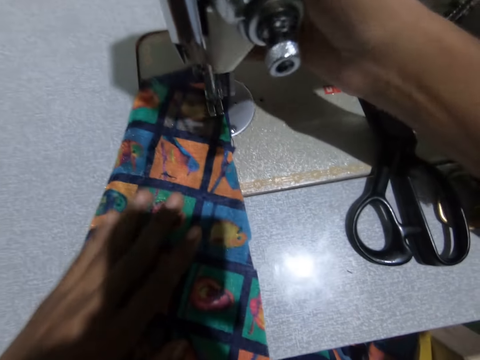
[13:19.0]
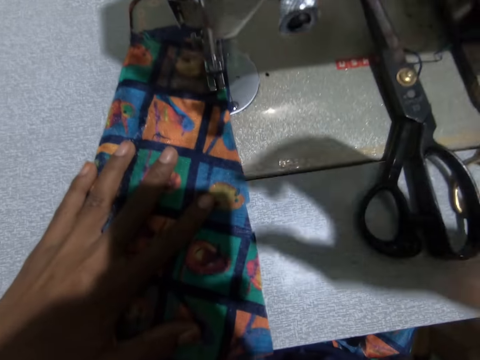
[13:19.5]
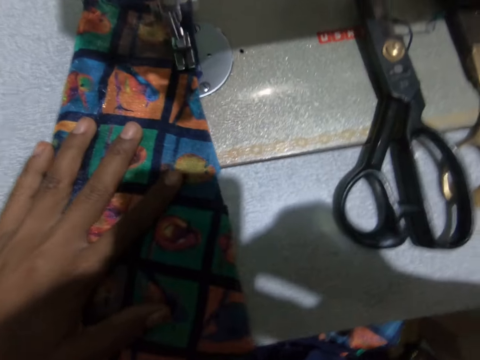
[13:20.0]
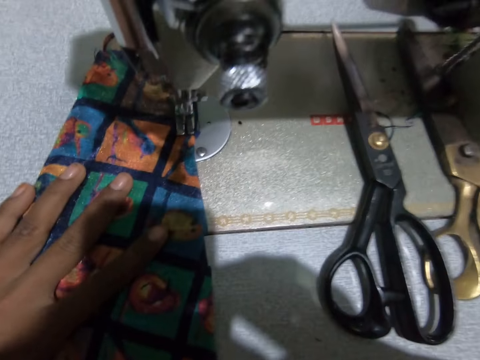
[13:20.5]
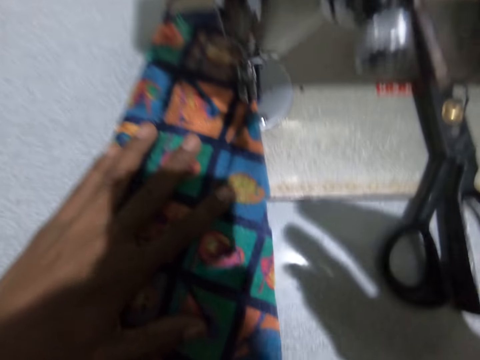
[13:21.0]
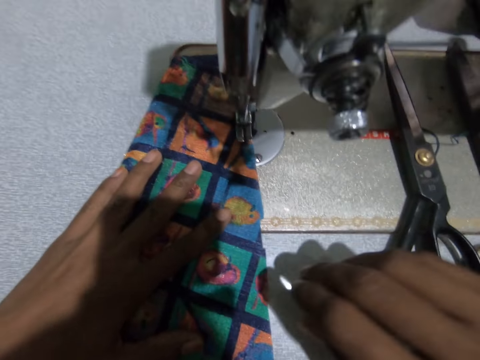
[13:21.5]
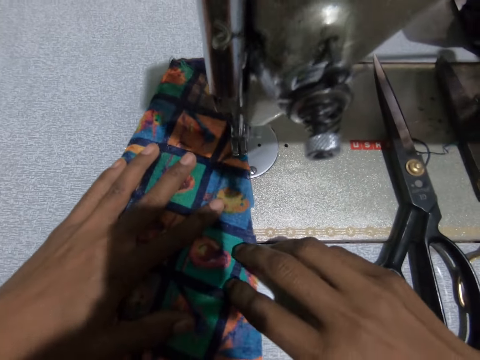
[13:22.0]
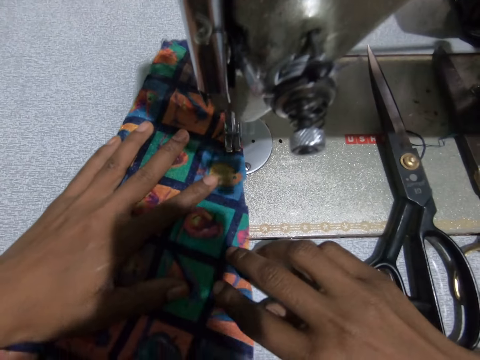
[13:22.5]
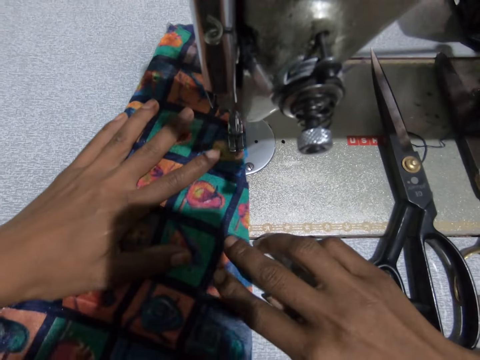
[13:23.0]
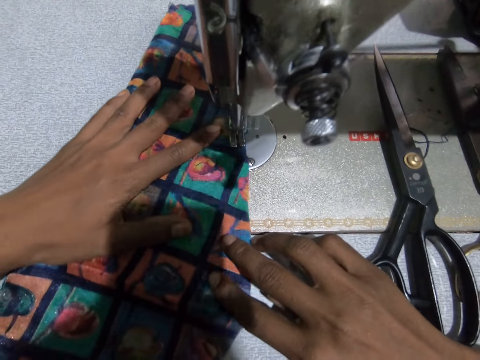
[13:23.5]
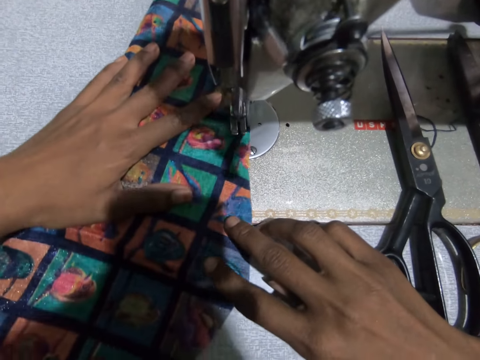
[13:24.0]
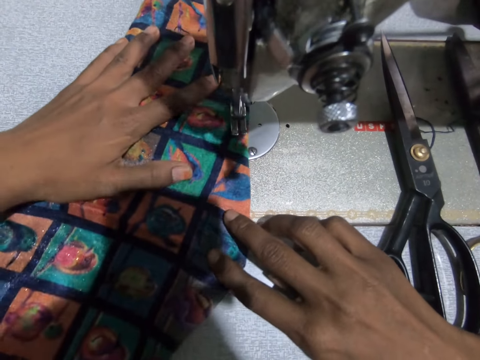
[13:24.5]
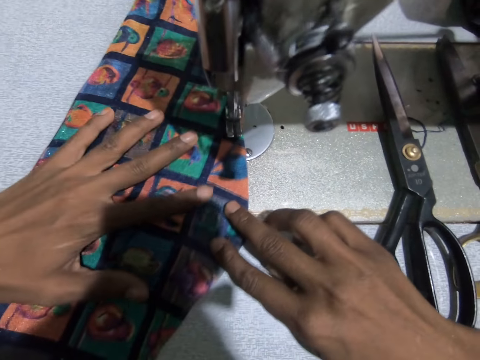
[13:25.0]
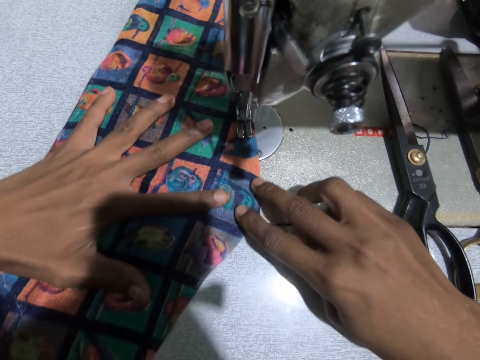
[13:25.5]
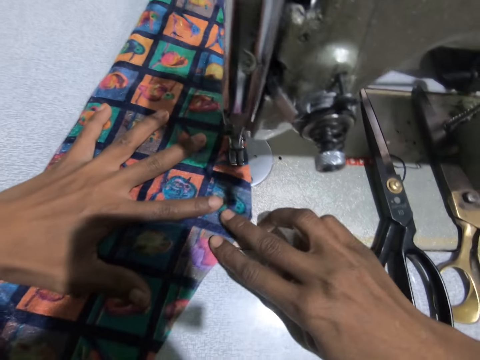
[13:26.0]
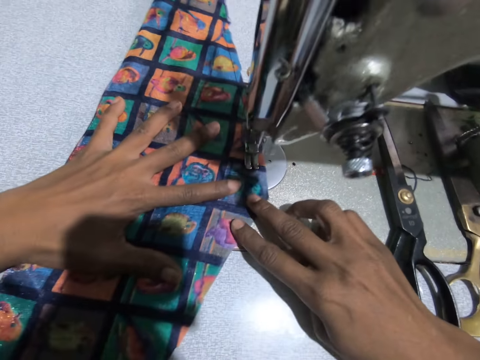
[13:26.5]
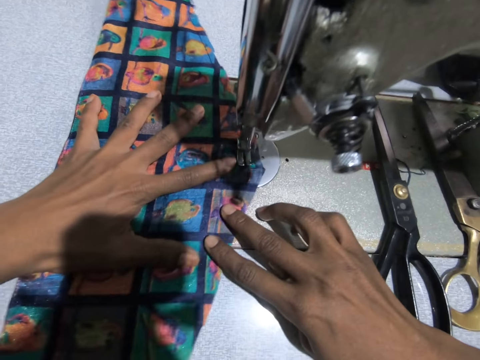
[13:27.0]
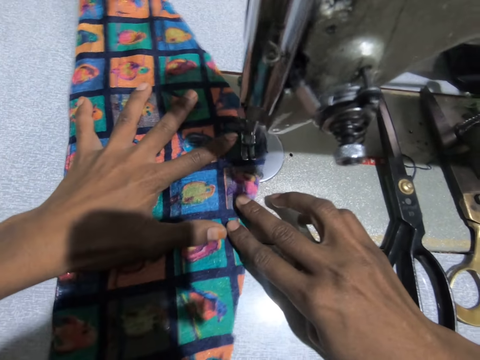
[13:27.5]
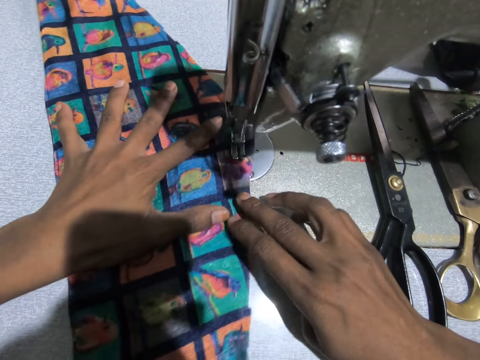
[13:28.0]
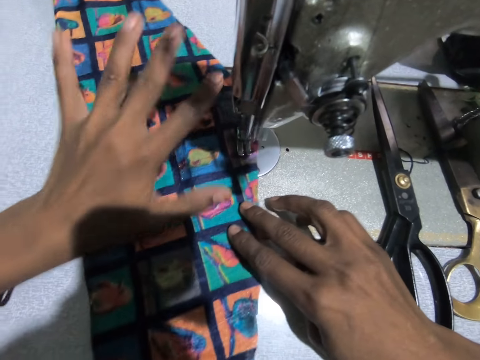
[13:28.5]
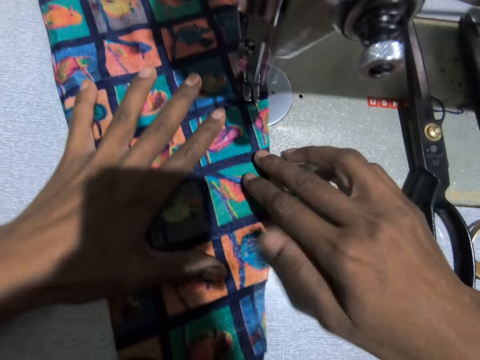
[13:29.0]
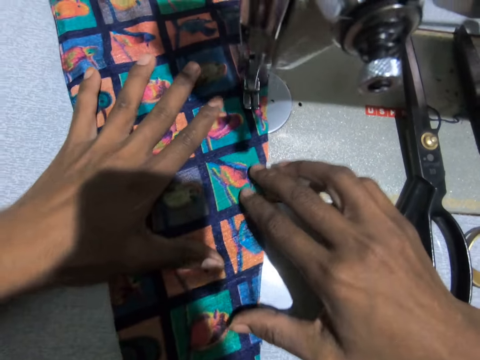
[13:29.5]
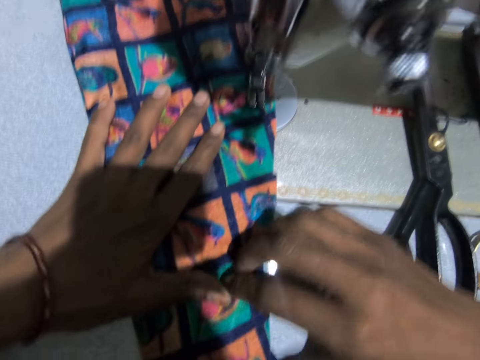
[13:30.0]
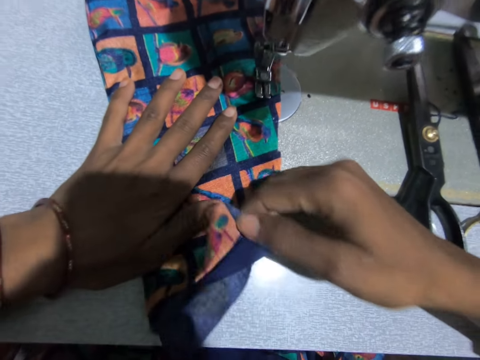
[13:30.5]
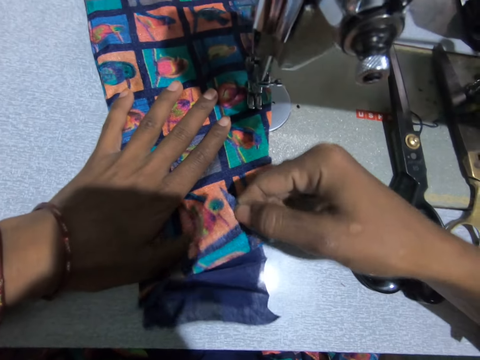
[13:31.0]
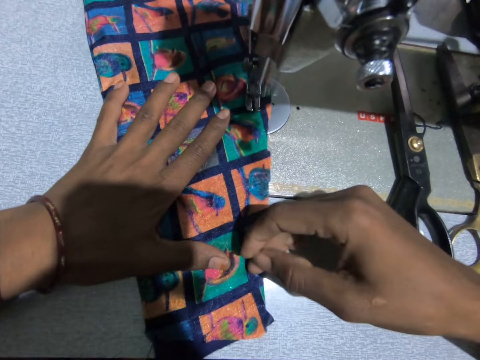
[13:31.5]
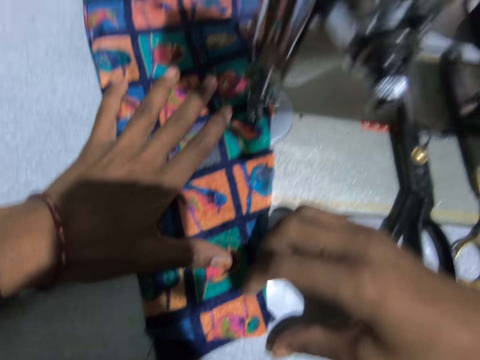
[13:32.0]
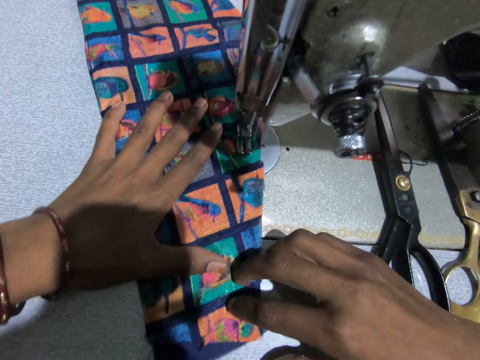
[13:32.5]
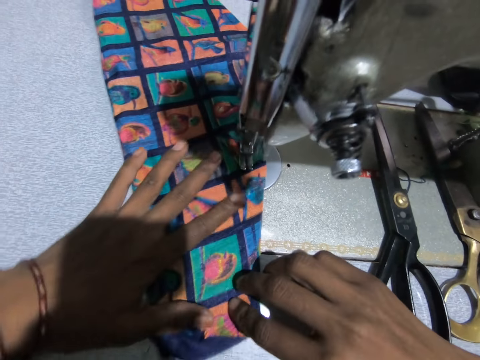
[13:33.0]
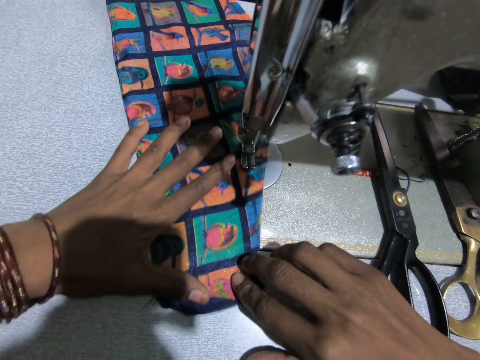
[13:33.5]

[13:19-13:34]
The camera wearer swings their hand. They touch something. They swing their hand. They sew the material using a sewing machine. They hold the material.

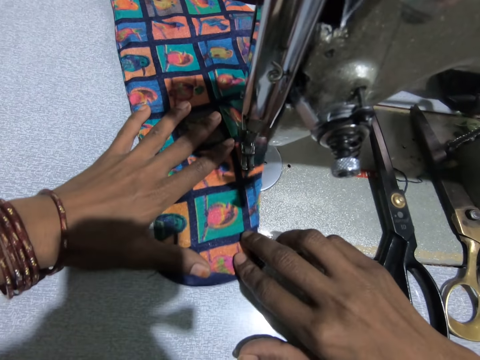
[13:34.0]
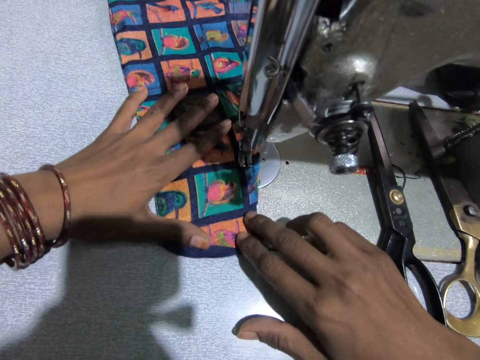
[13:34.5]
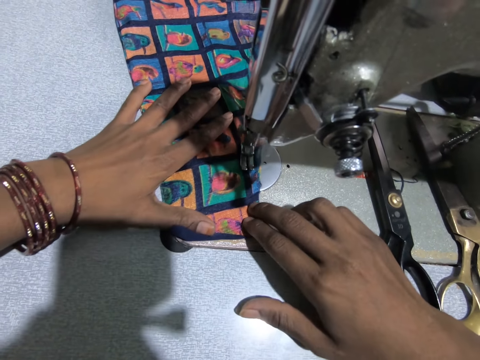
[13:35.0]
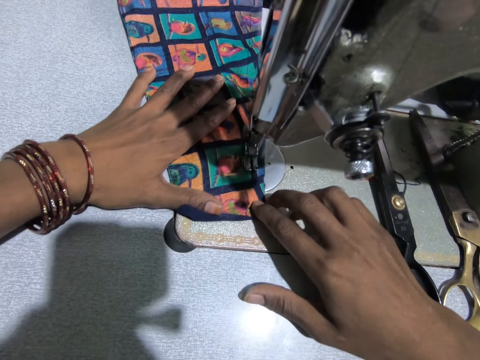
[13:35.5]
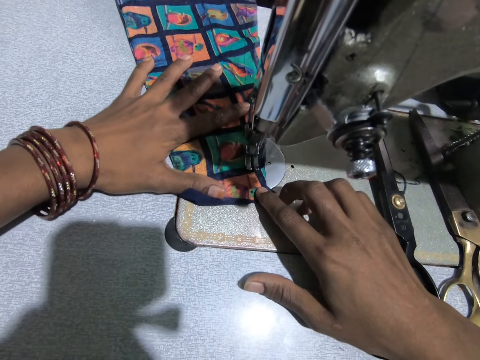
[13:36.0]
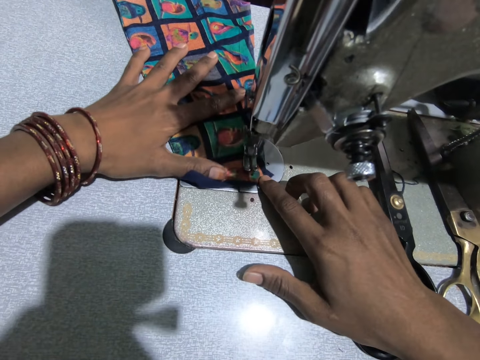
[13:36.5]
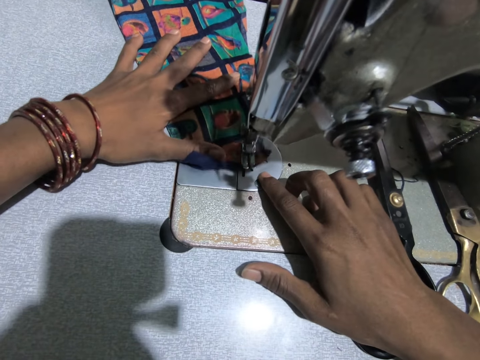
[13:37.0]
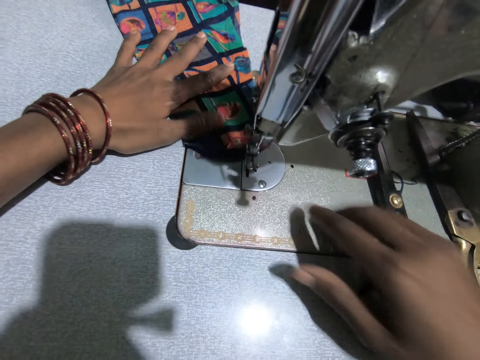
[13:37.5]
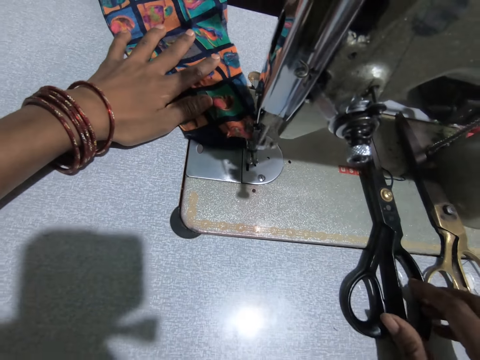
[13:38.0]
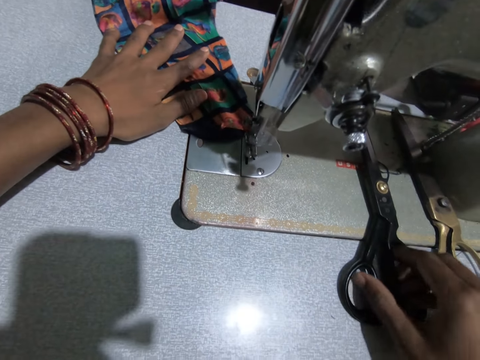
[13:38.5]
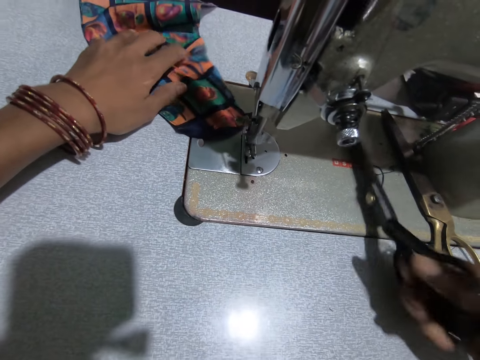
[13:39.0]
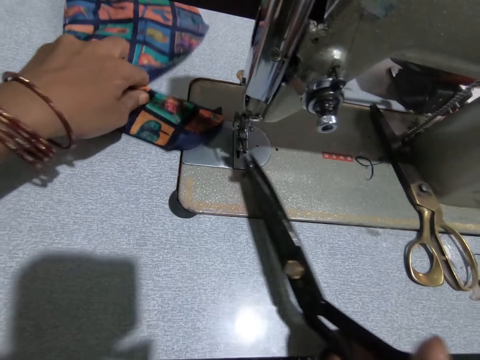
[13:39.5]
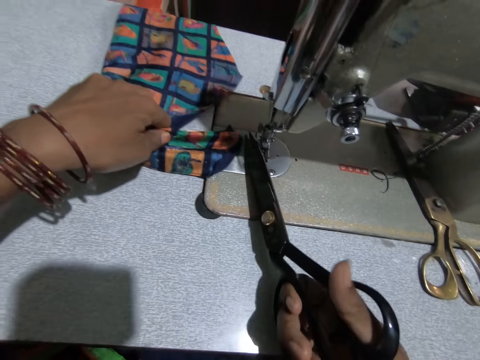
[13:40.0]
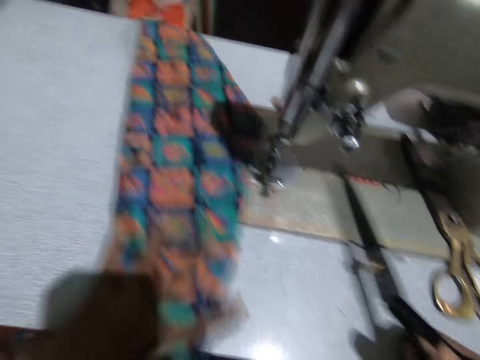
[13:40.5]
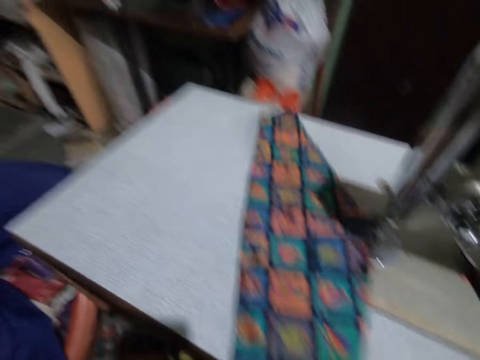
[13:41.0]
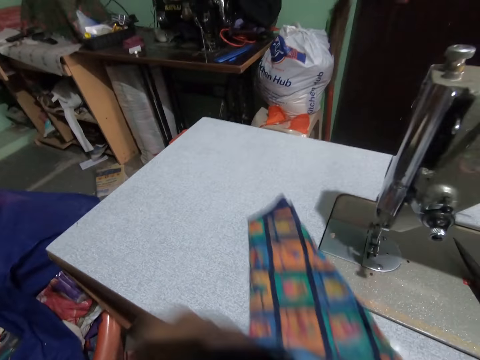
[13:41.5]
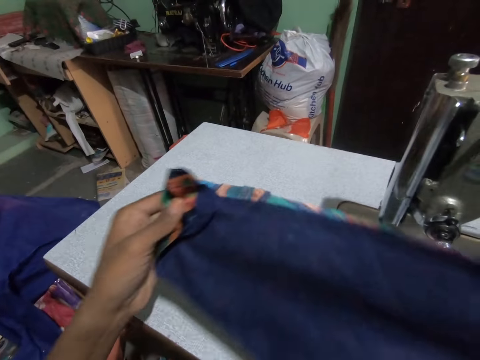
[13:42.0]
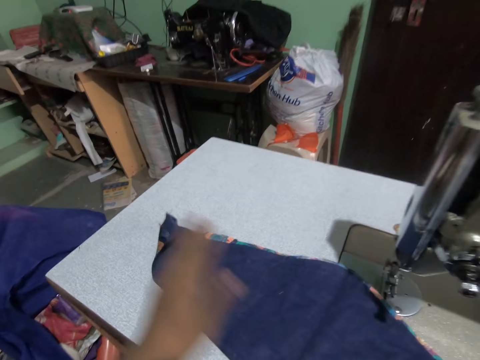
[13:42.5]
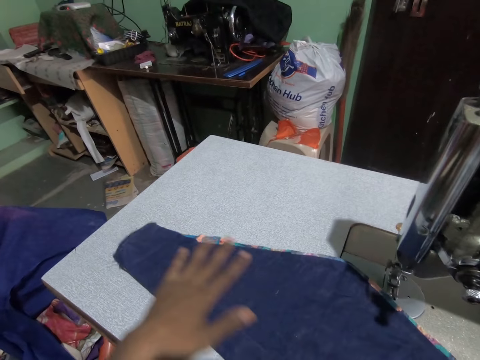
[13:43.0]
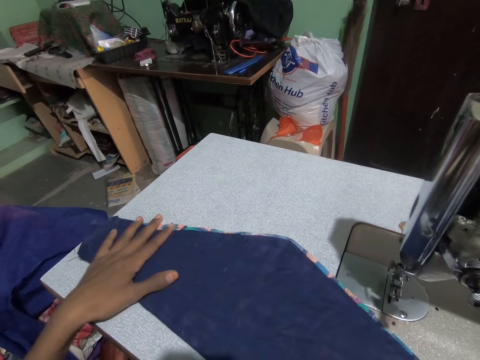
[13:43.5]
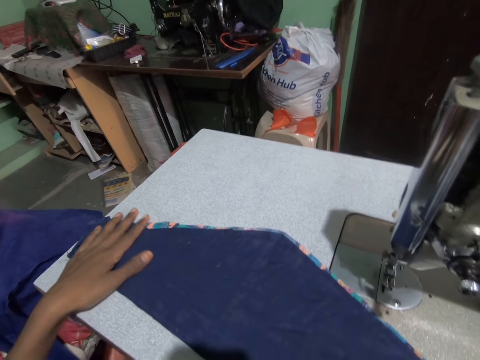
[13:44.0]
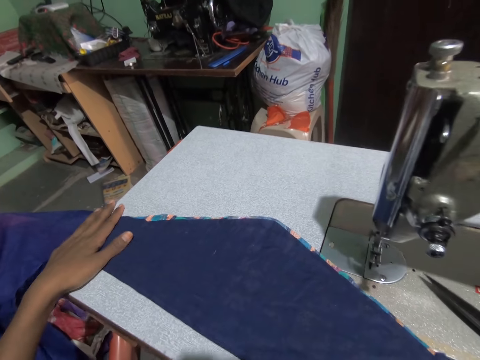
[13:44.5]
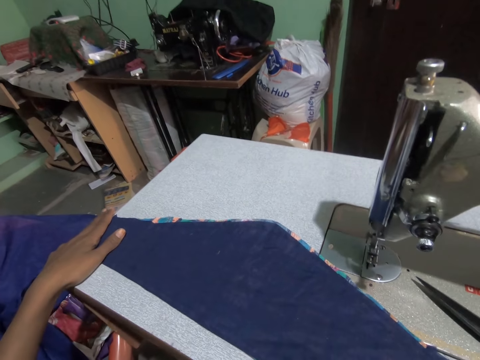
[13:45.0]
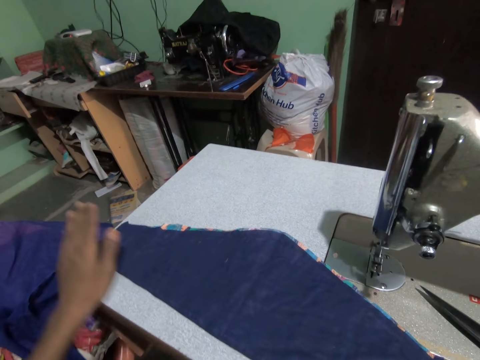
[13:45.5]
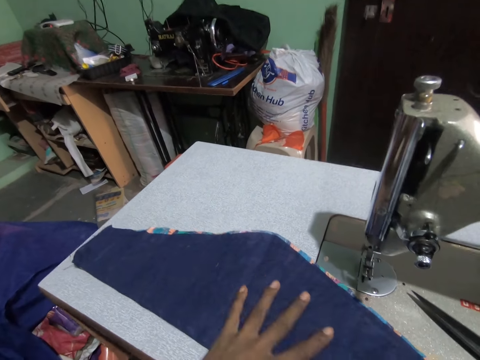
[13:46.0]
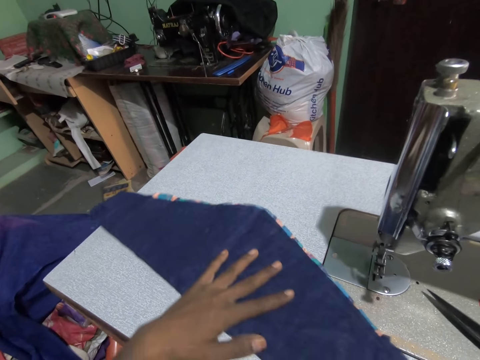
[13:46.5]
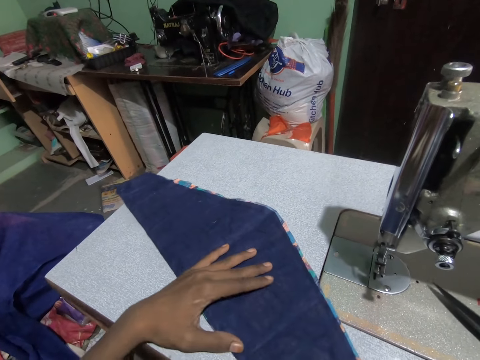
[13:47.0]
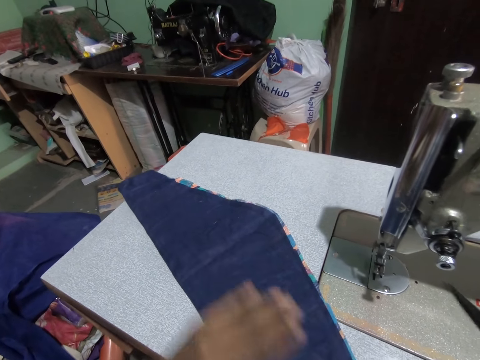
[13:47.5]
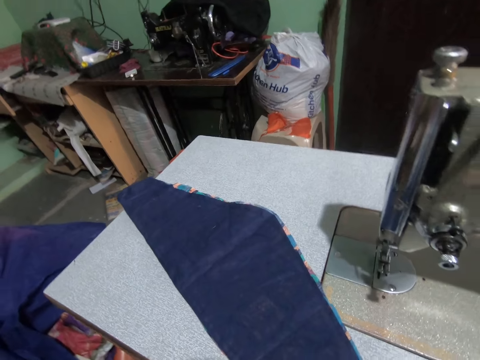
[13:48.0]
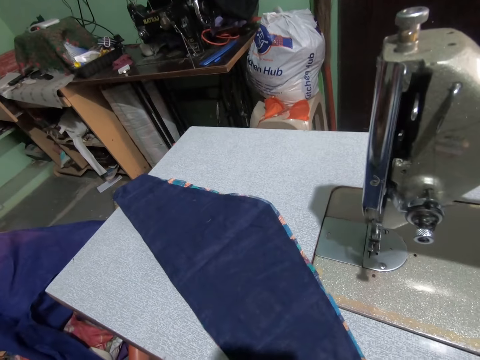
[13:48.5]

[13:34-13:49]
The camera wearer swings her hand. She carries the scissors on the sewing machine table. She picks up the scissors. She swings her hand. She cuts the thread with the scissors. She swings her hand. She drops the scissors on the sewing machine table. She moves the material. She adjusts the fabric on the table. She turns the material. She swings her hand. She touches the material. She moves the cloth across the table with her left hand.
